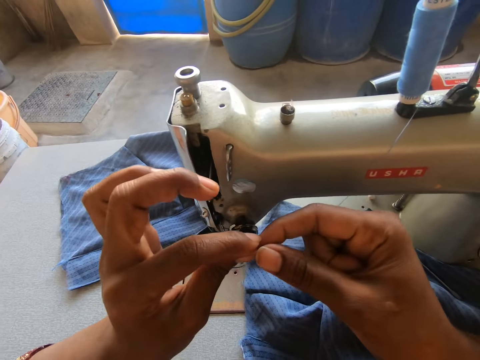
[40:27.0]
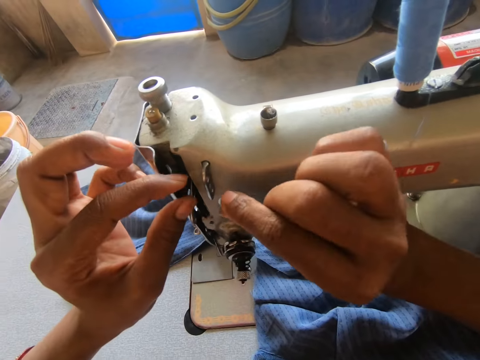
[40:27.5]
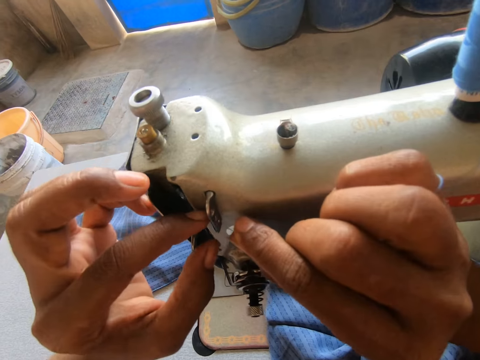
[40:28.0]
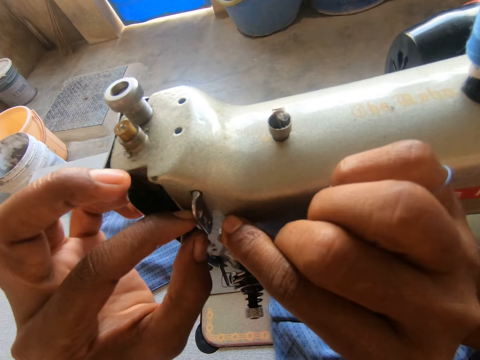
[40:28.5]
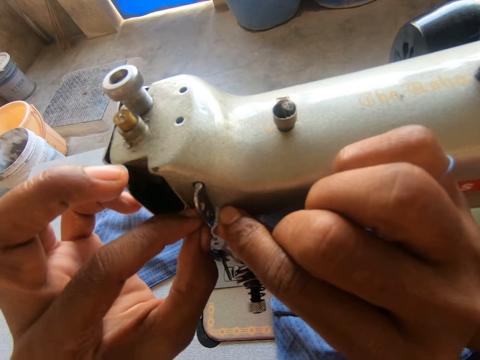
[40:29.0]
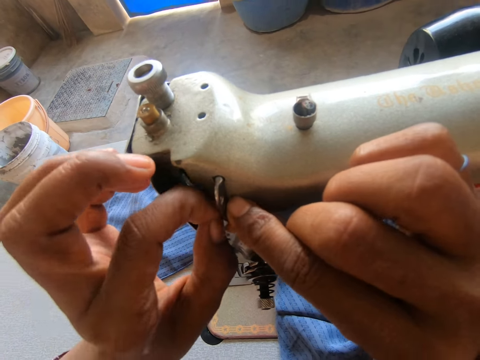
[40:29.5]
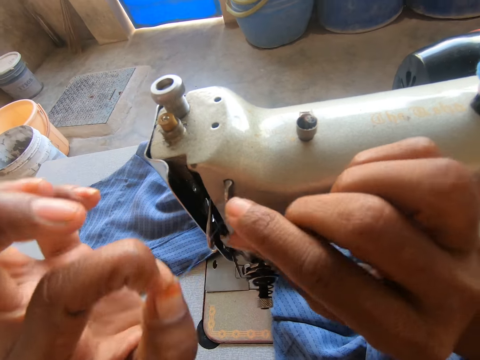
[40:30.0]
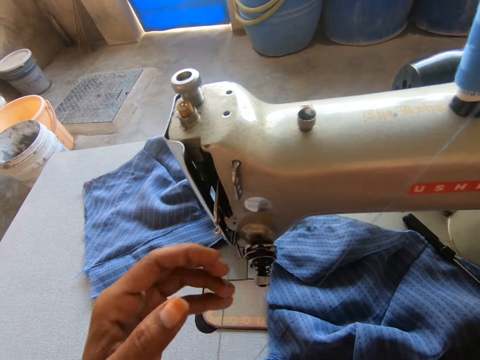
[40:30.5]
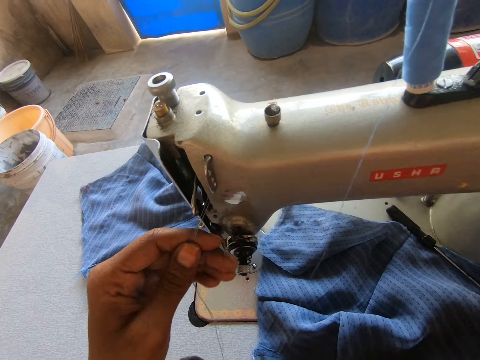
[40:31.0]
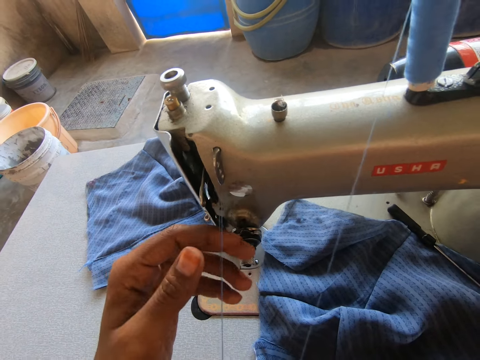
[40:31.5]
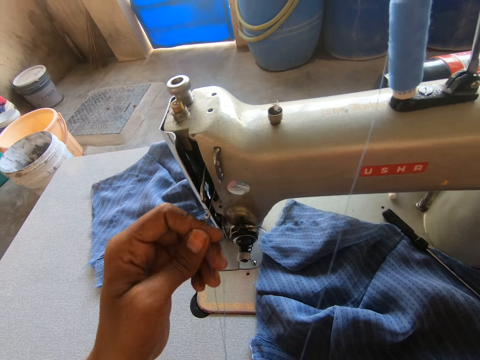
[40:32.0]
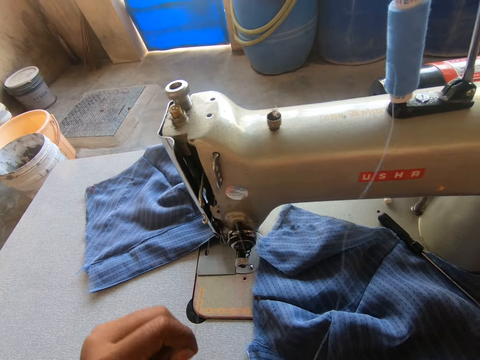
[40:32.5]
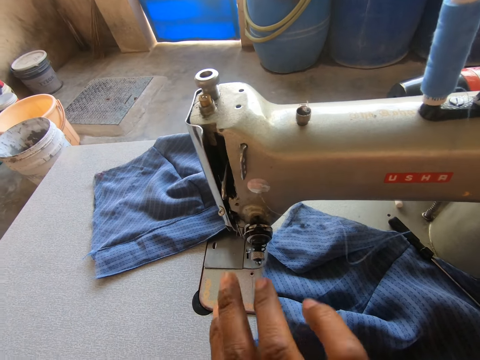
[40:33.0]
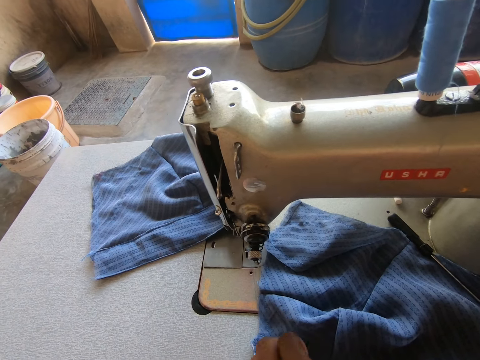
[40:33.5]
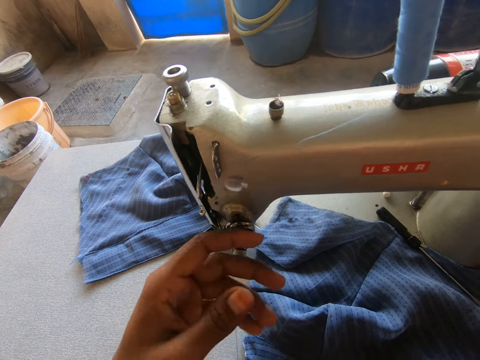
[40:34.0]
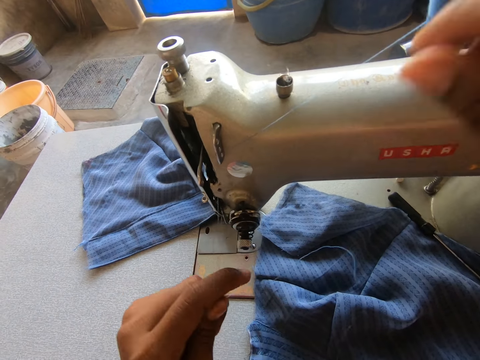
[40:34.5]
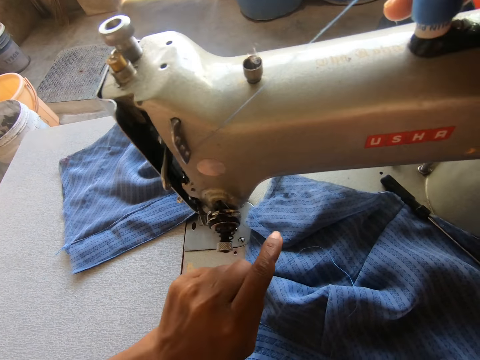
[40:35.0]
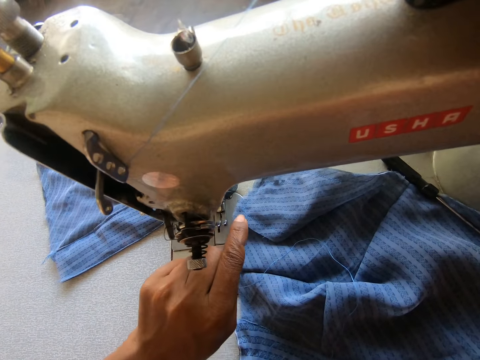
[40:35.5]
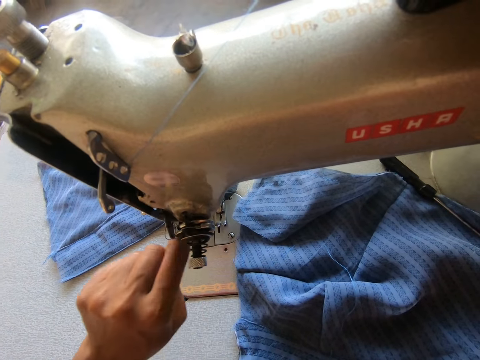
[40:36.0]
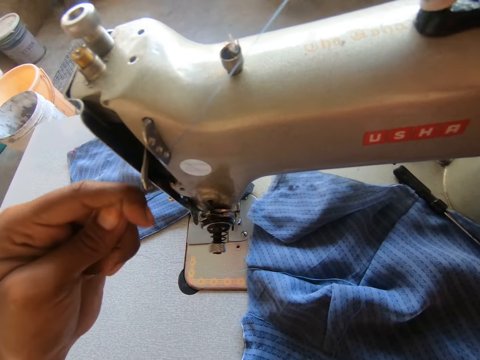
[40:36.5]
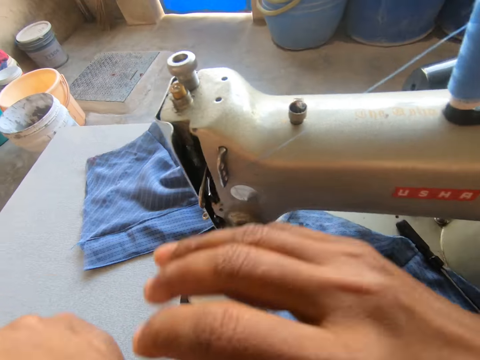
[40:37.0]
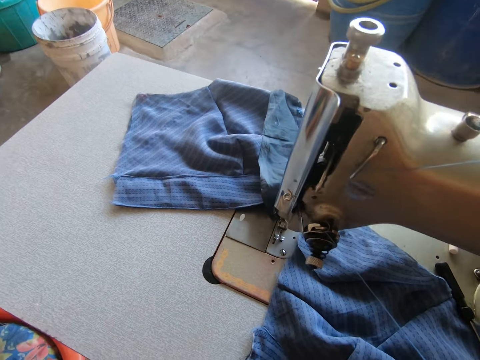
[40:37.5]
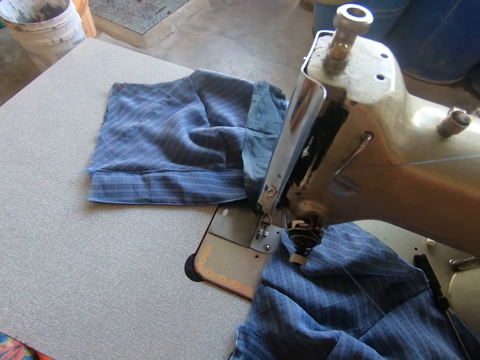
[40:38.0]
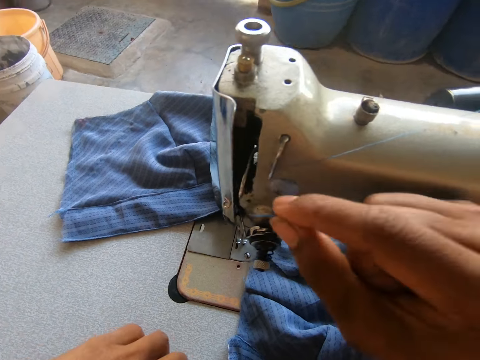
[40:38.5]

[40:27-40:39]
The camera wearer puts a thread on the sewing machine.

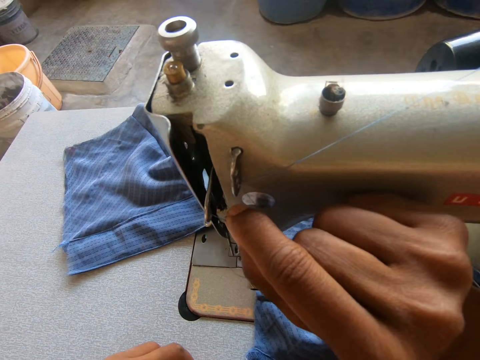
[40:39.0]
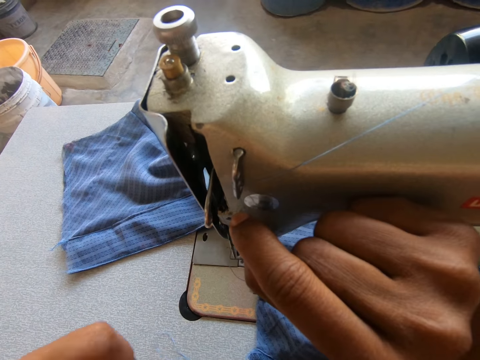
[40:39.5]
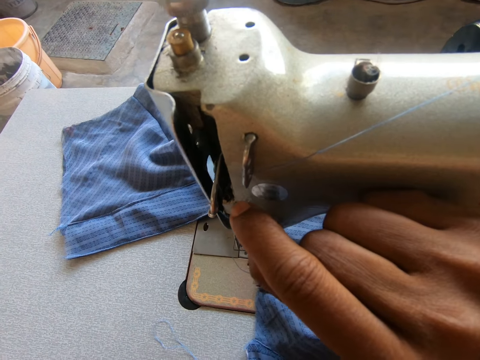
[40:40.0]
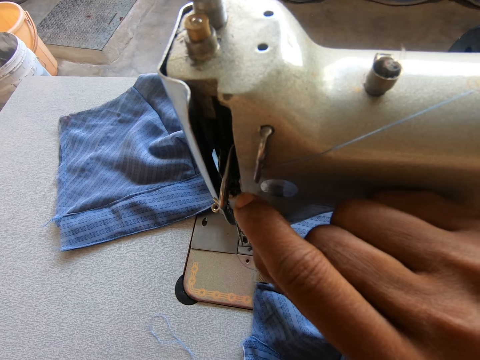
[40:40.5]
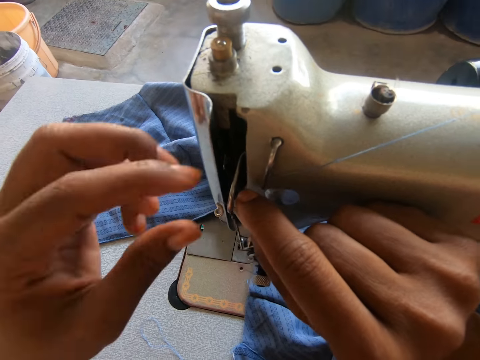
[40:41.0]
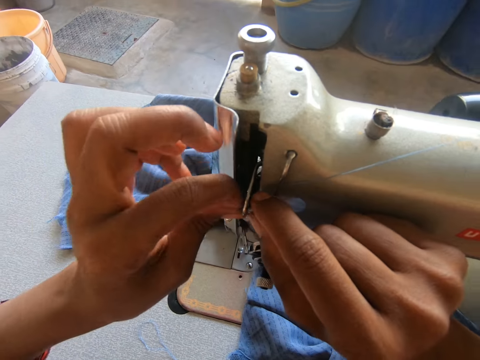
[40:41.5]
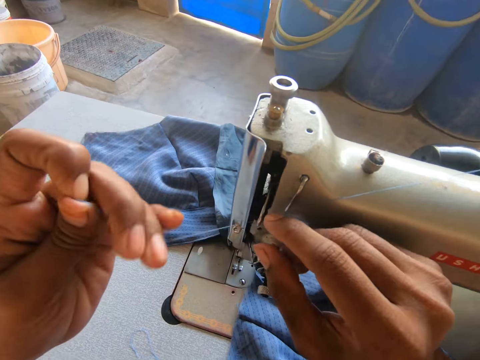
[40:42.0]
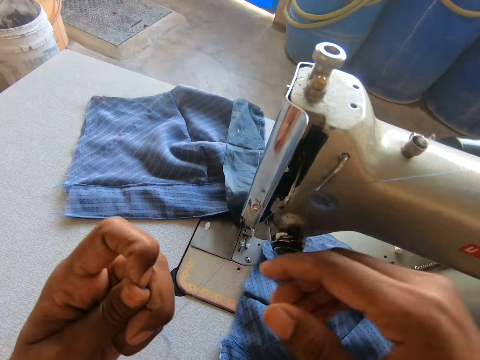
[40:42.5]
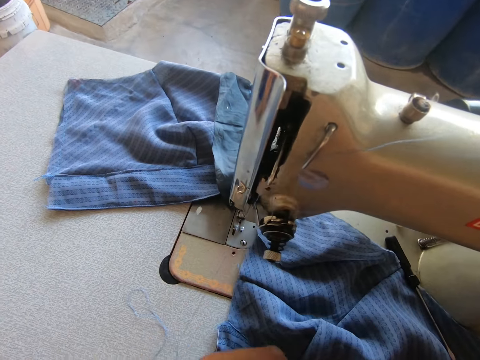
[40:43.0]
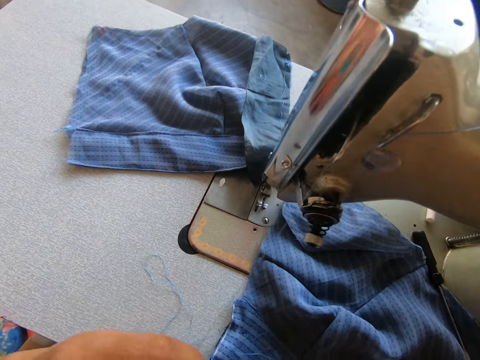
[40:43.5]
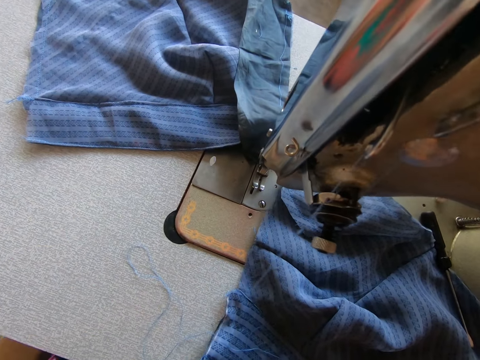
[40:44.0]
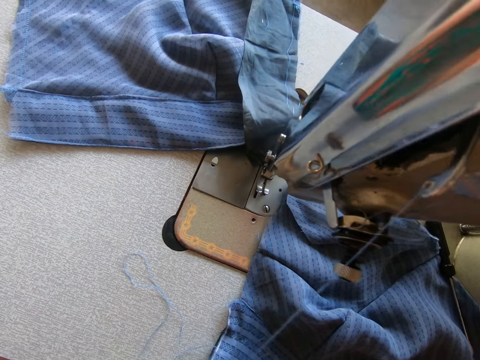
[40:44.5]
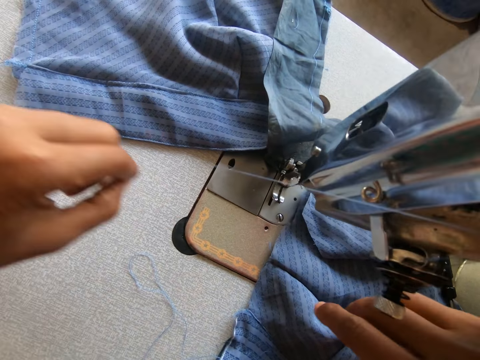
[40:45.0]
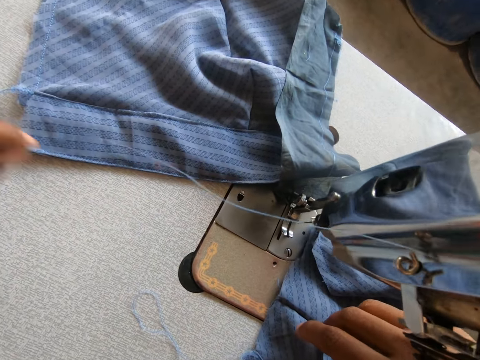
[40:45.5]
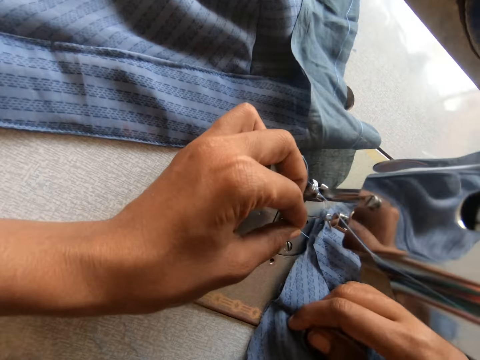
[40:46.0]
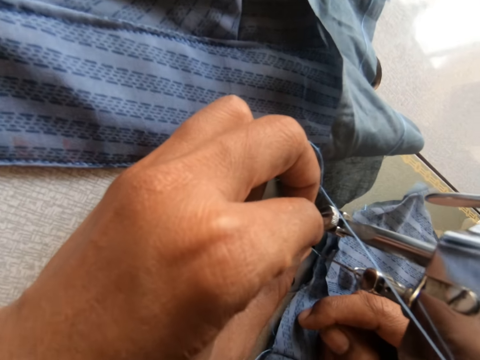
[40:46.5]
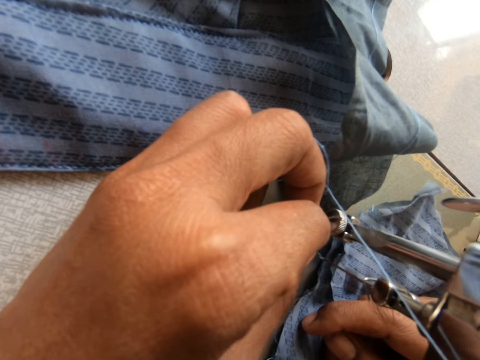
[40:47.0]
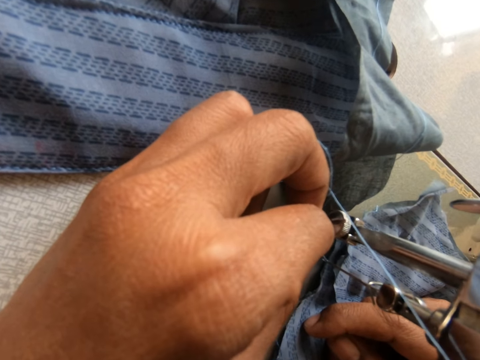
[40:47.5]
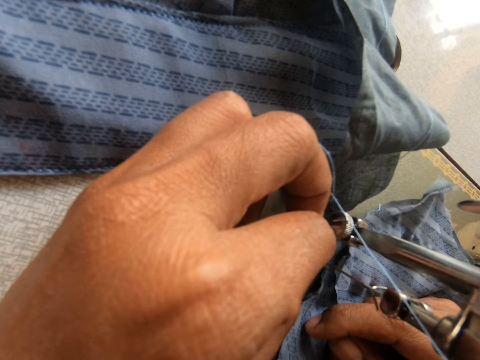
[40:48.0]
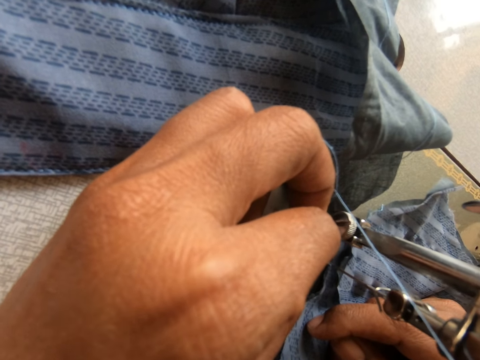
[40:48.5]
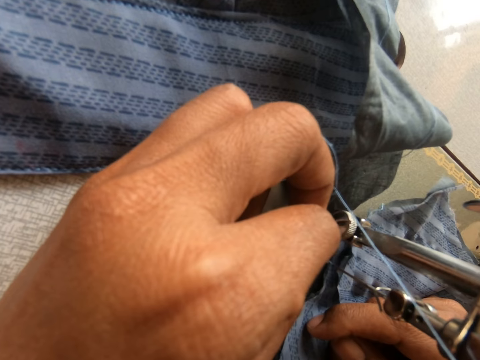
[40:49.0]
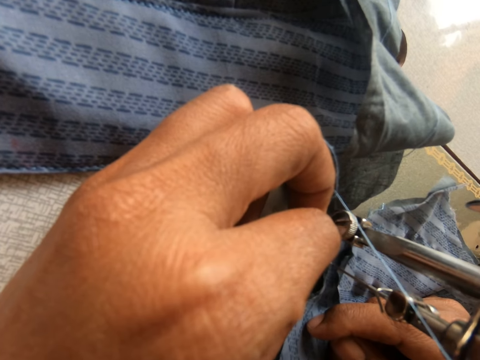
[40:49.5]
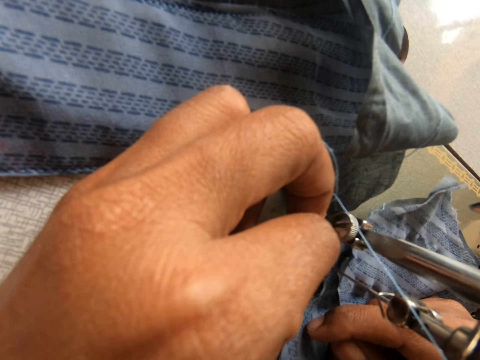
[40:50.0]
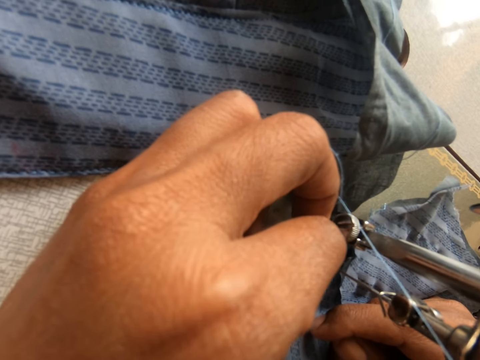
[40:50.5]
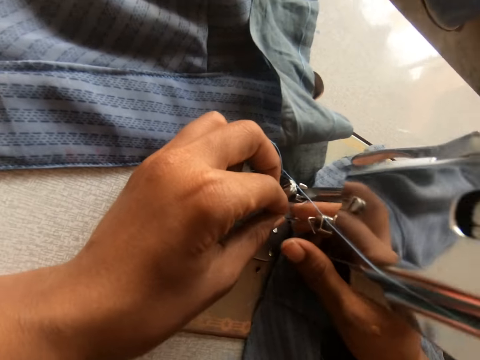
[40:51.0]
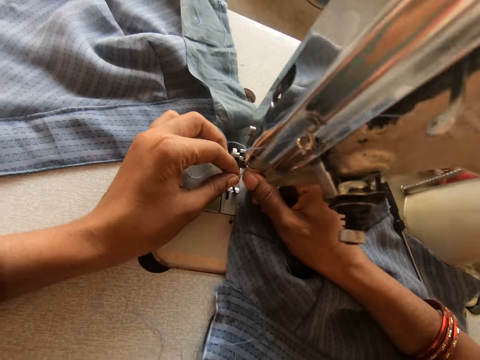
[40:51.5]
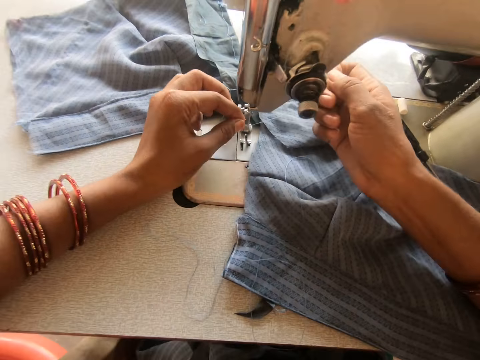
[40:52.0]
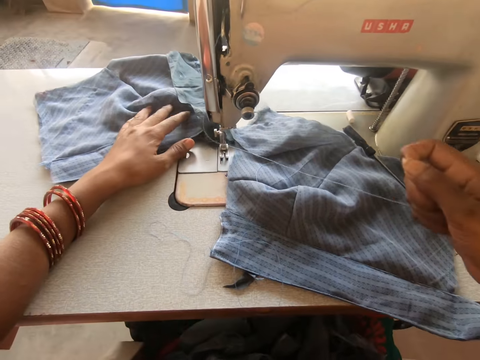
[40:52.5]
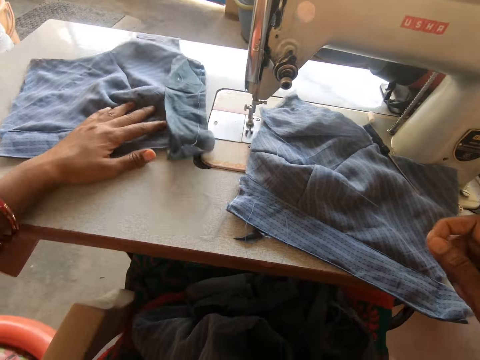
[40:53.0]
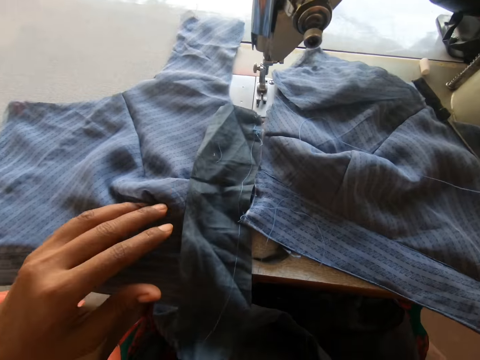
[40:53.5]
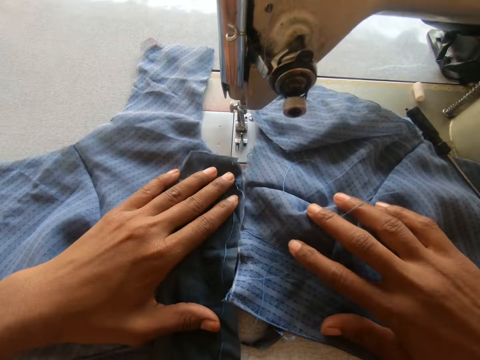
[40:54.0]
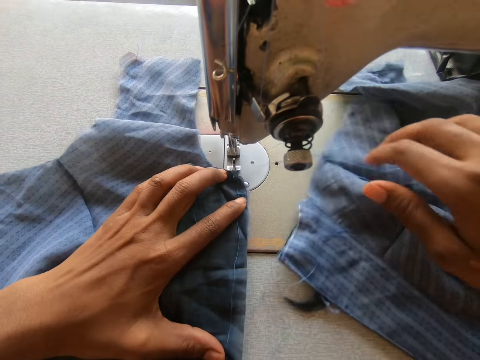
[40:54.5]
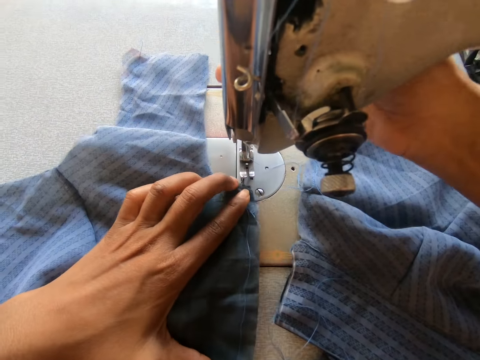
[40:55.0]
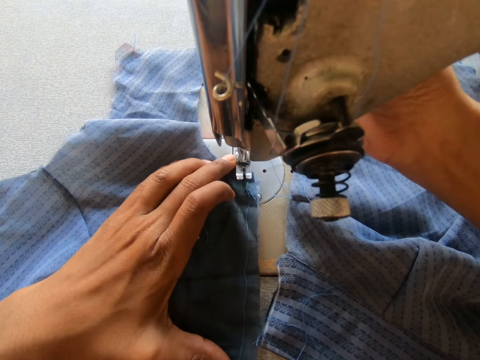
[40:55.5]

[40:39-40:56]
The camera wearer pulls the sewing thread on the sewing machine. She passes the thread through the sewing machine needle. She pulls the sewing thread on the needle. She drags a cloth on the sewing machine with her left hand. She pushes the cloth on the sewing machine.
